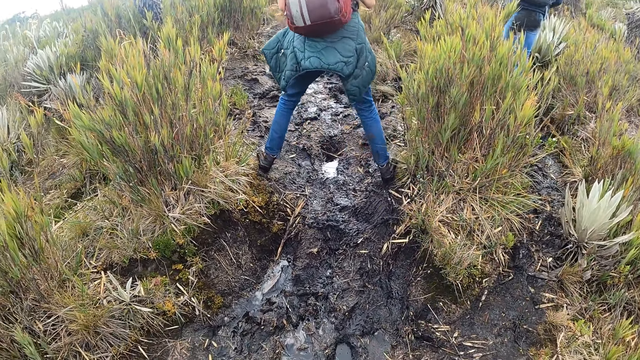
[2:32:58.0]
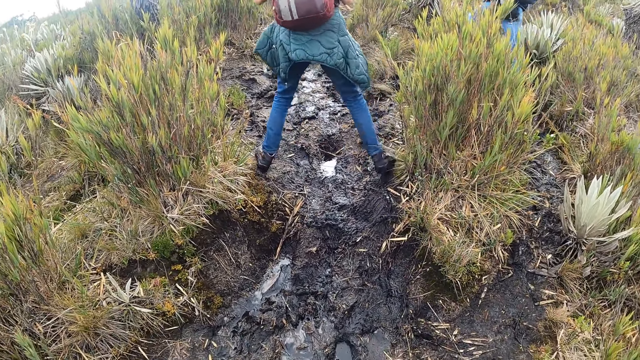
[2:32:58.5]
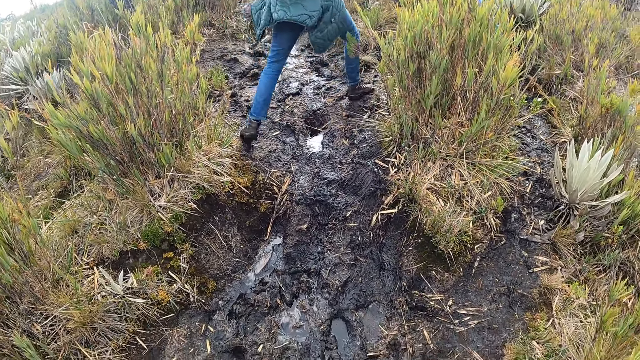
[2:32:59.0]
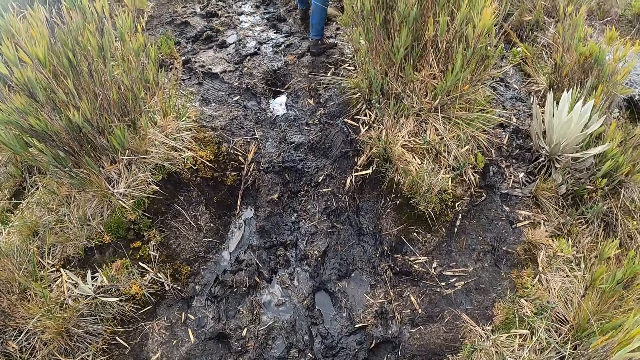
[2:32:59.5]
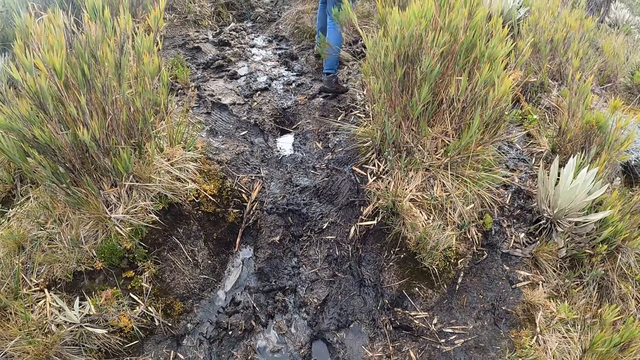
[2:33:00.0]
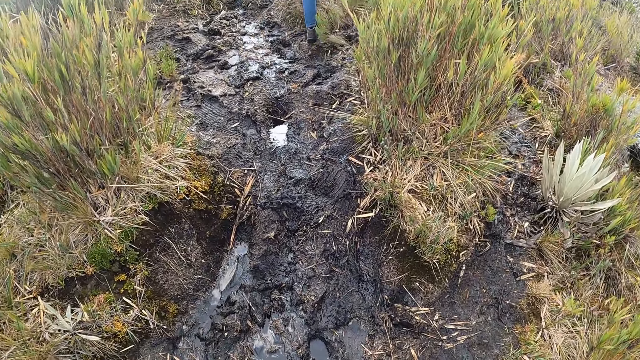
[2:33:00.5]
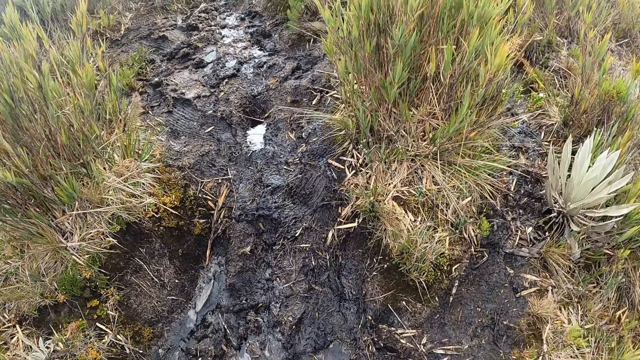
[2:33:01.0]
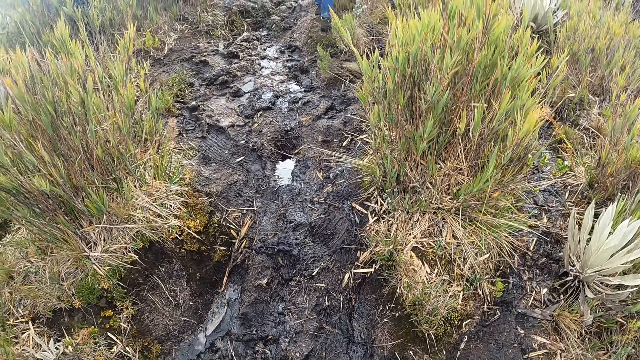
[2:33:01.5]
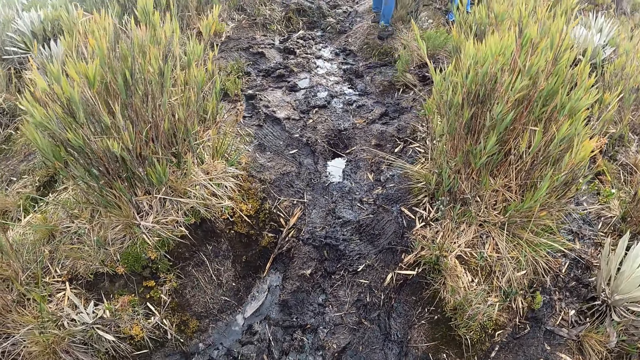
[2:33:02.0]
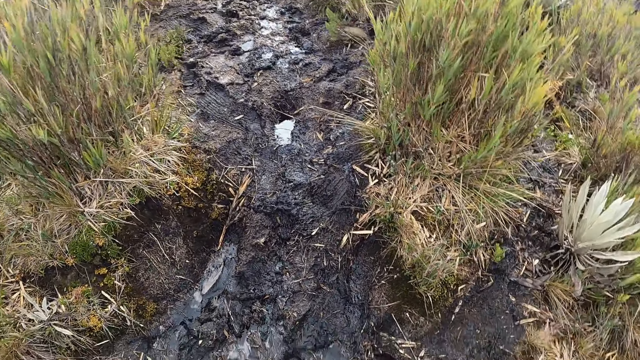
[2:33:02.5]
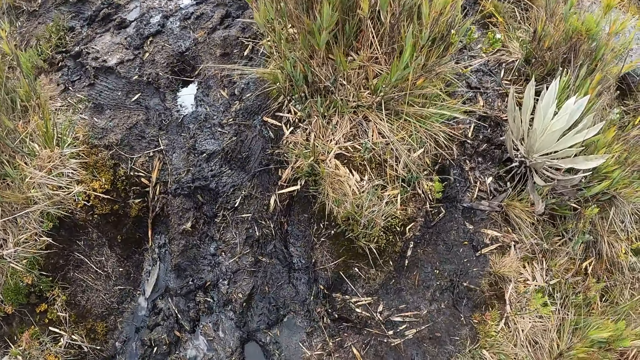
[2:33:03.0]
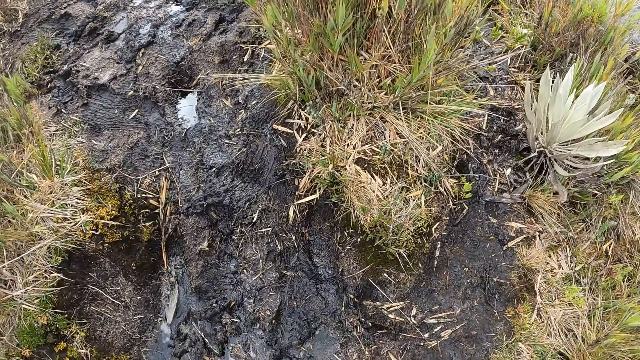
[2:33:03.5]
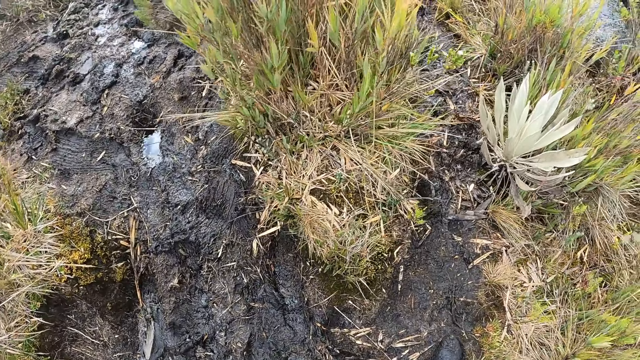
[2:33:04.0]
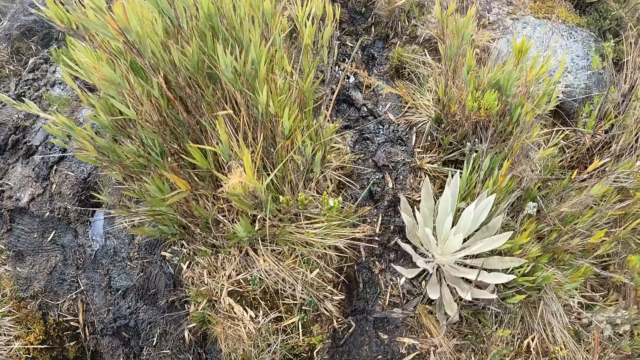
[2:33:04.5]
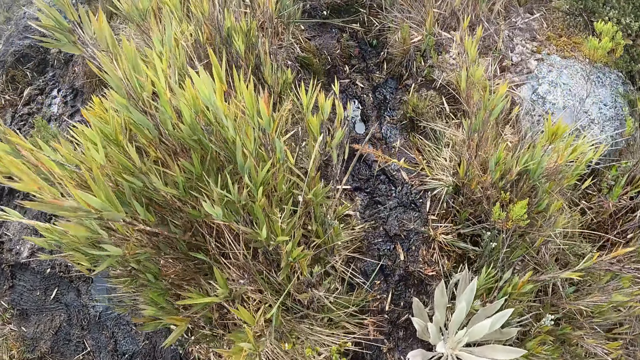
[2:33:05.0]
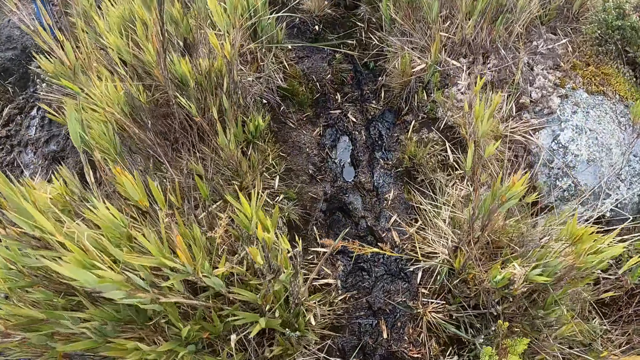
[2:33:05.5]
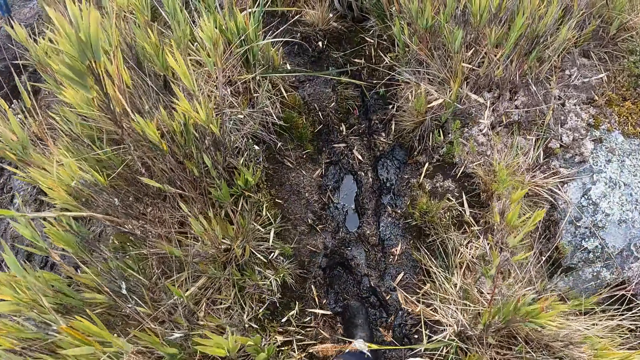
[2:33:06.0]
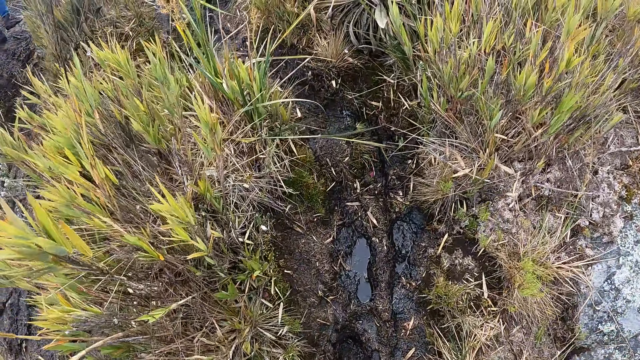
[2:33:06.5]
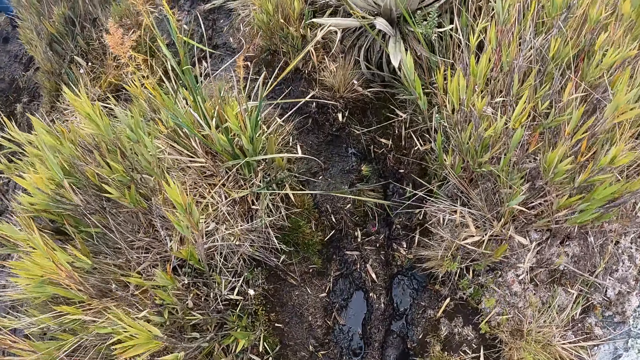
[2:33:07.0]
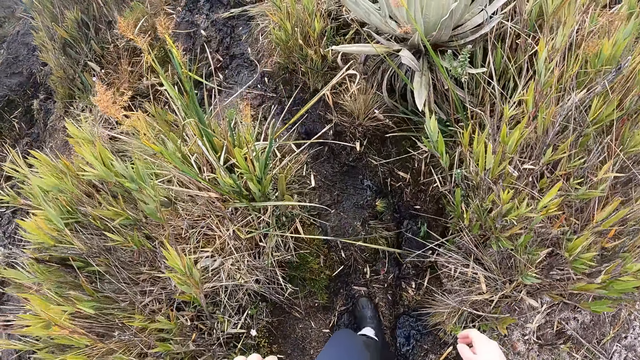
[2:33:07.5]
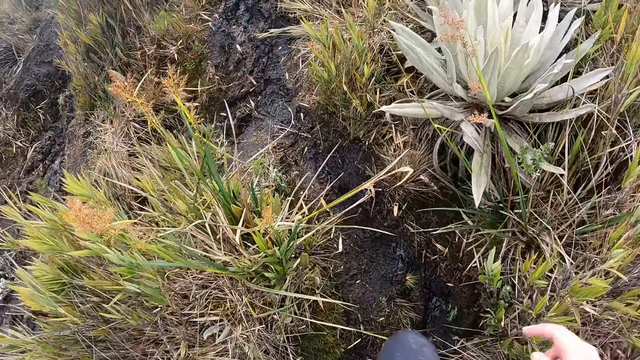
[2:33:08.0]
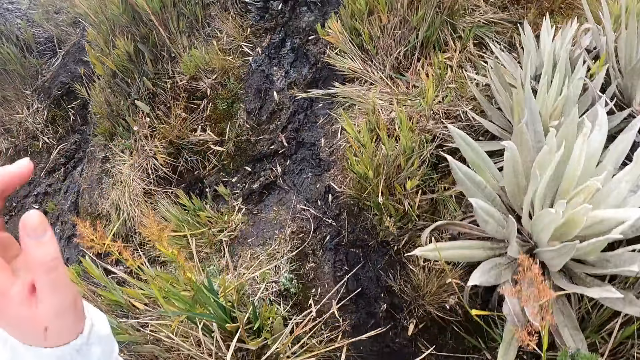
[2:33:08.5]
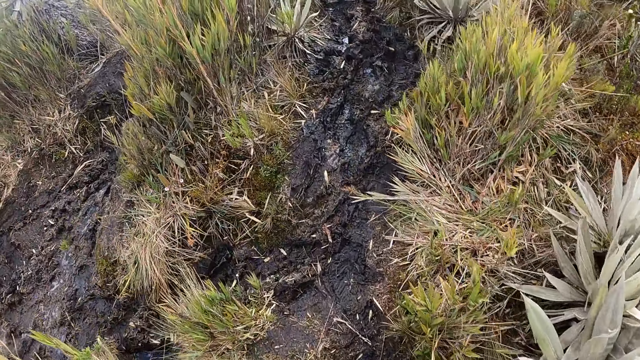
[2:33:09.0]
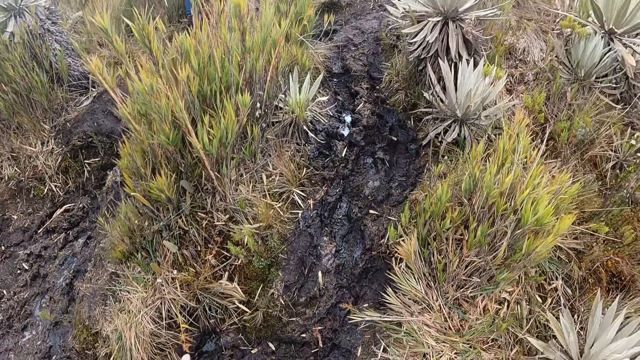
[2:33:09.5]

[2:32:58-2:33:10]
The camera wearer walks on the muddy hill. They ascend the hill.

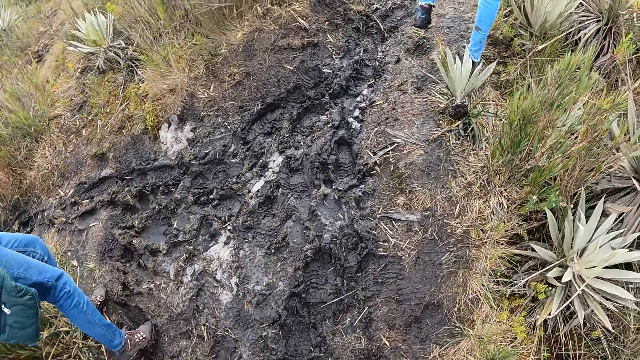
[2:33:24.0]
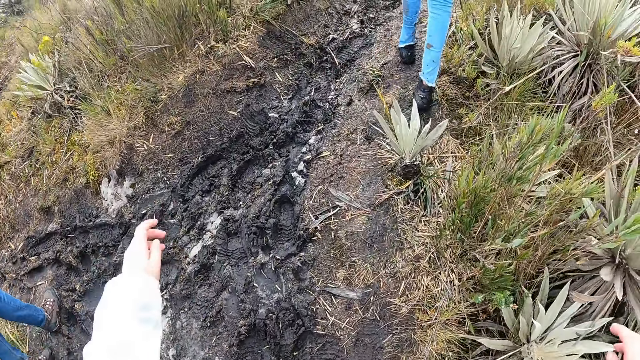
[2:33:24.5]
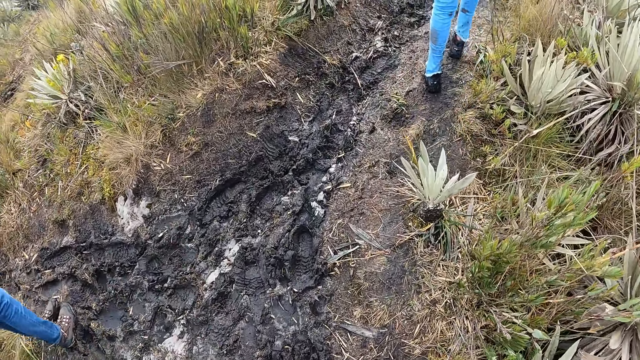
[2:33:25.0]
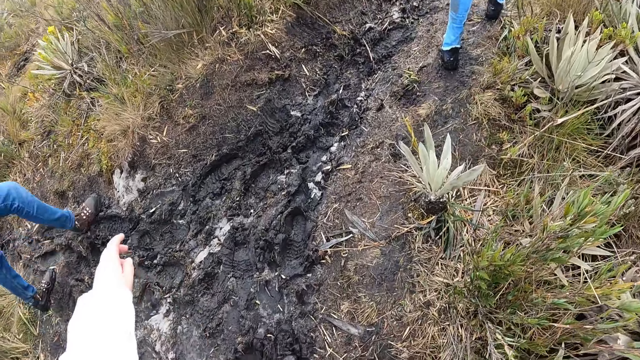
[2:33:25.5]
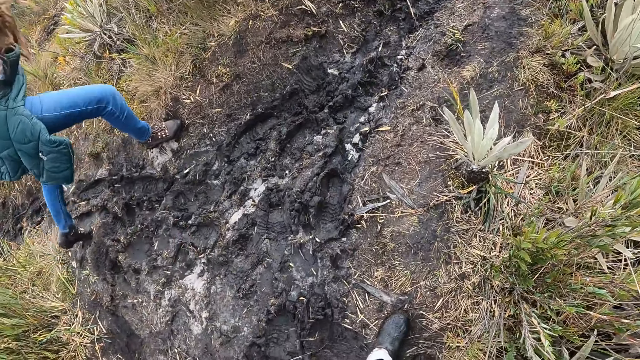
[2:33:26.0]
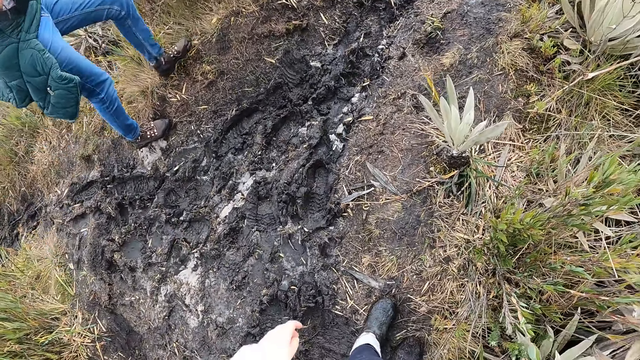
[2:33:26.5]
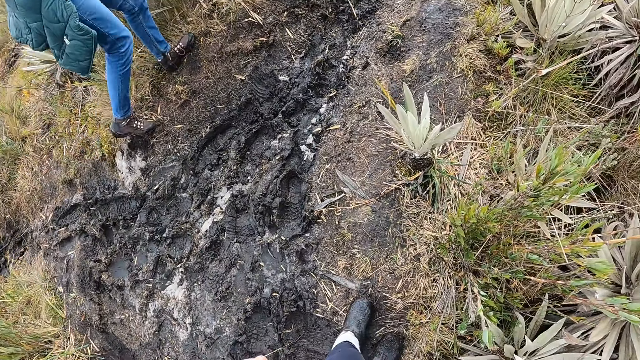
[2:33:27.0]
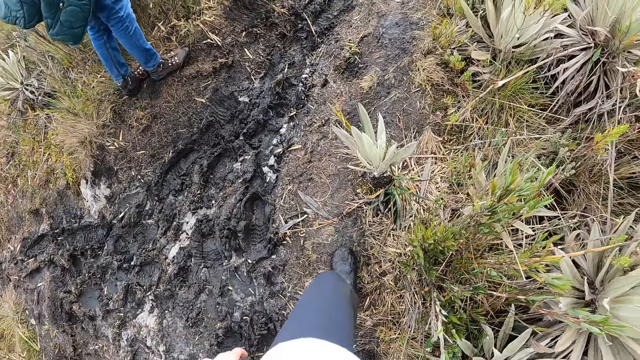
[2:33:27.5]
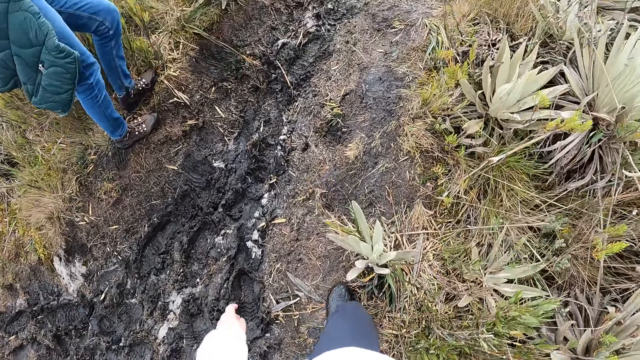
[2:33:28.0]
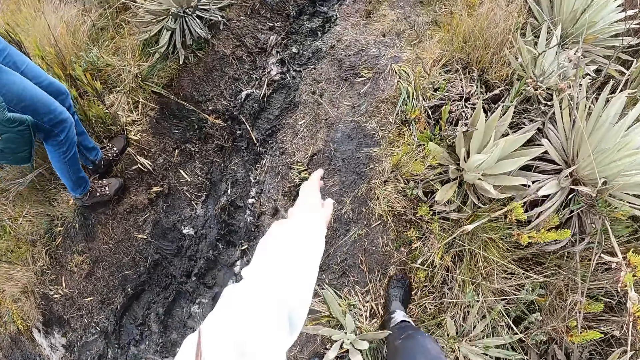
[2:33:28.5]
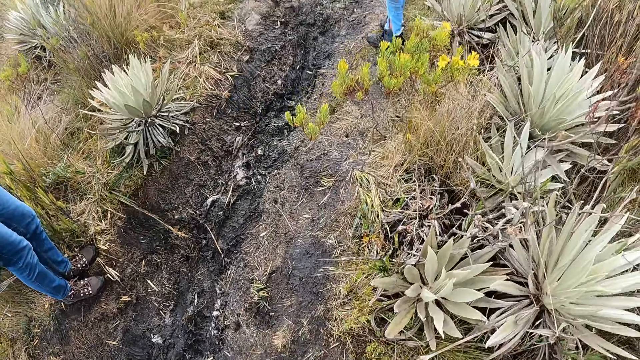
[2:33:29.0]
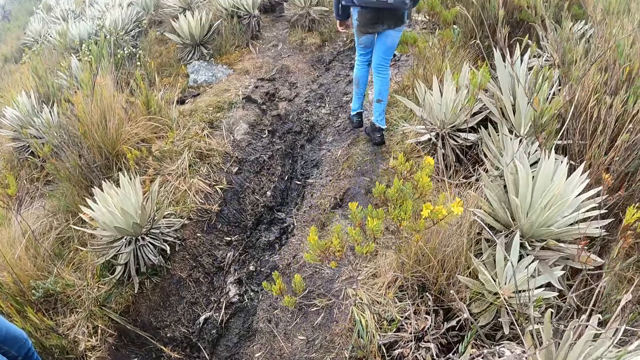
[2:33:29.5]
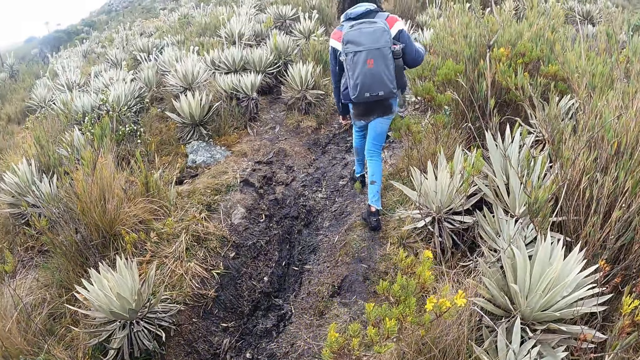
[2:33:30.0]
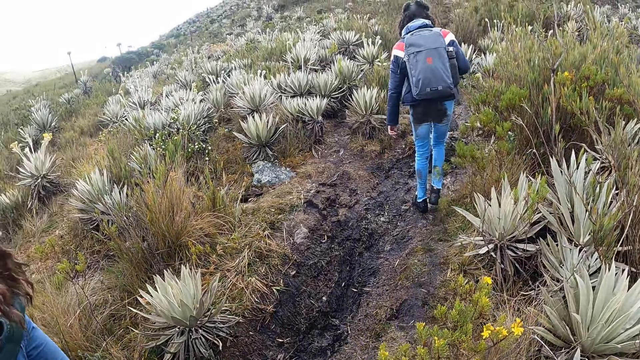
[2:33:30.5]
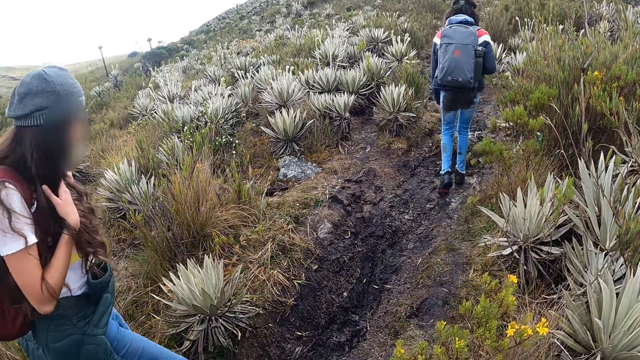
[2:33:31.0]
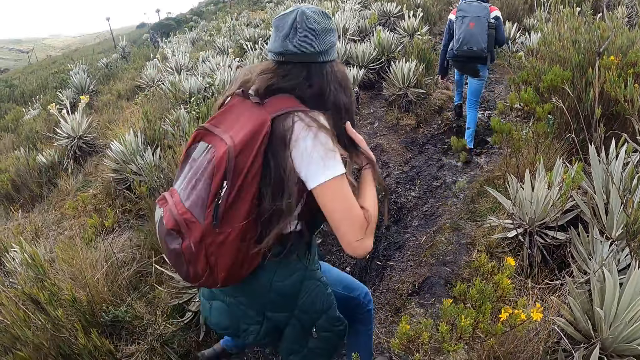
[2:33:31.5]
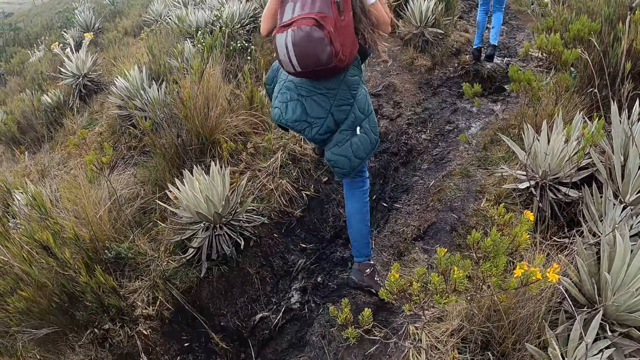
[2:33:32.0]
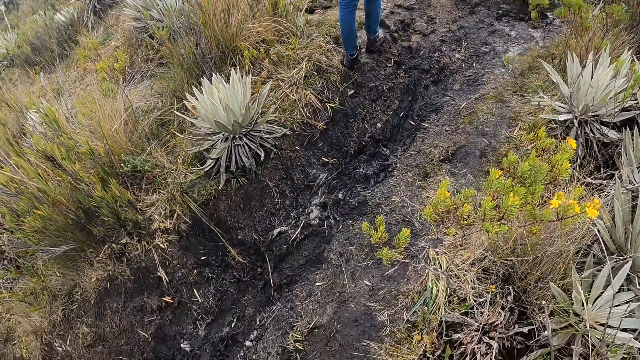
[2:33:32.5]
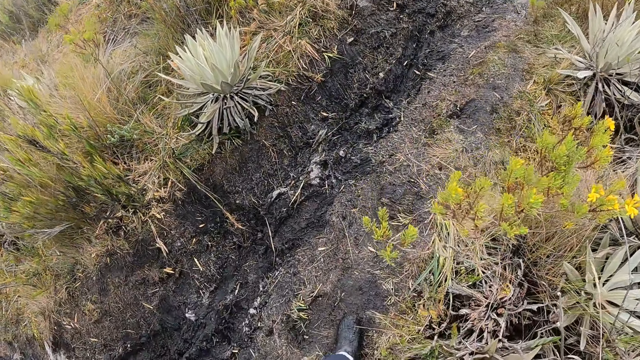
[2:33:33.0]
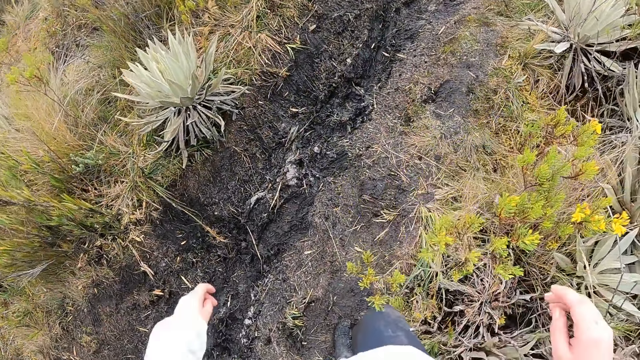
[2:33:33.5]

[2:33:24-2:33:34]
The camera wearer looks around. They walk around. They look around.
